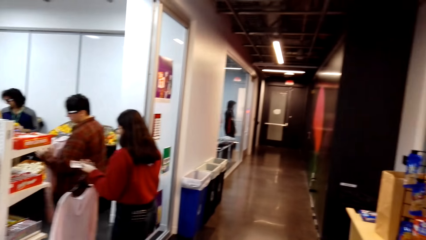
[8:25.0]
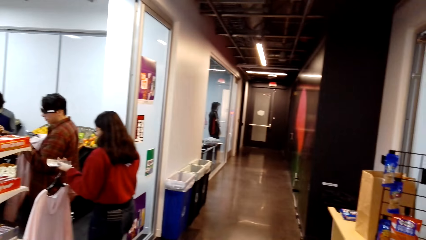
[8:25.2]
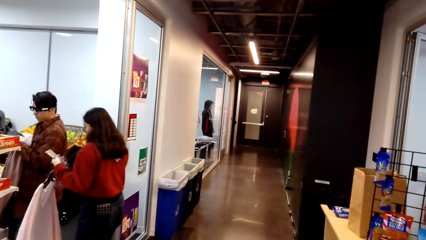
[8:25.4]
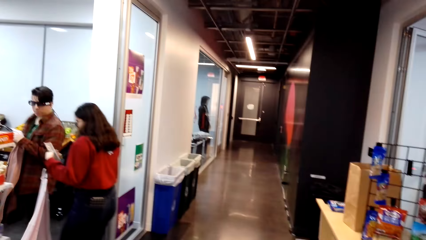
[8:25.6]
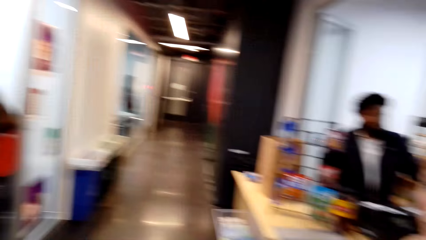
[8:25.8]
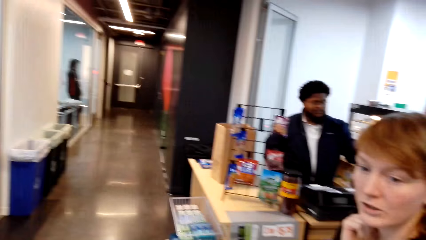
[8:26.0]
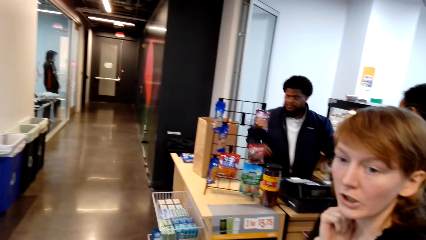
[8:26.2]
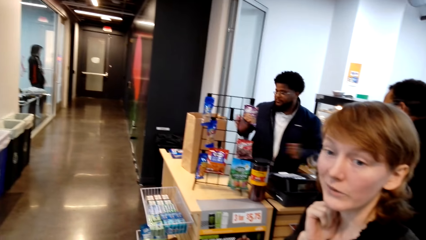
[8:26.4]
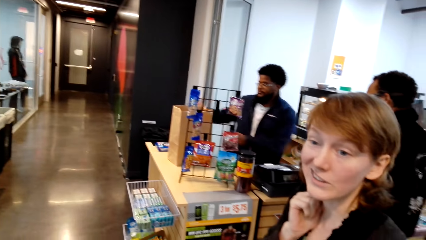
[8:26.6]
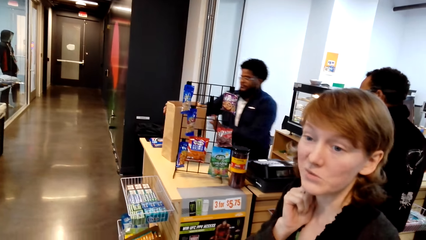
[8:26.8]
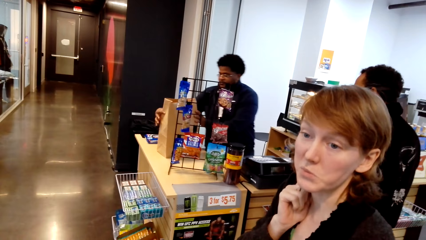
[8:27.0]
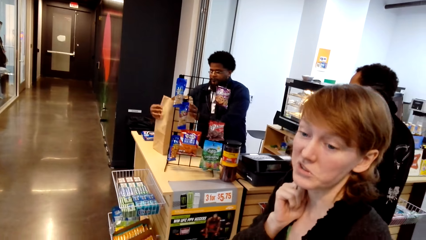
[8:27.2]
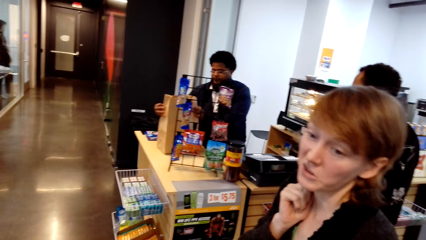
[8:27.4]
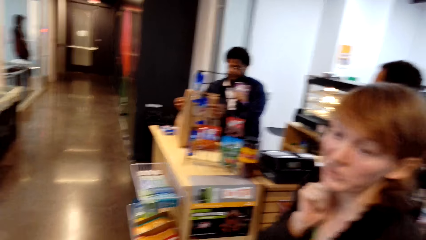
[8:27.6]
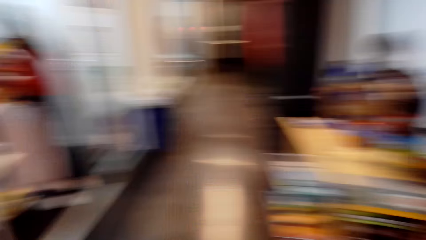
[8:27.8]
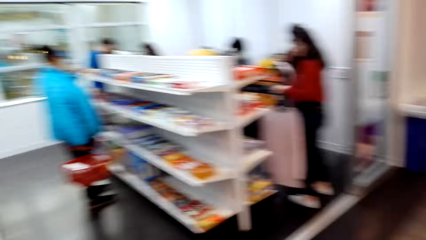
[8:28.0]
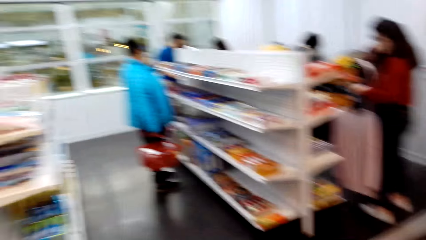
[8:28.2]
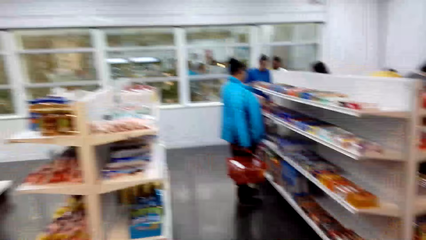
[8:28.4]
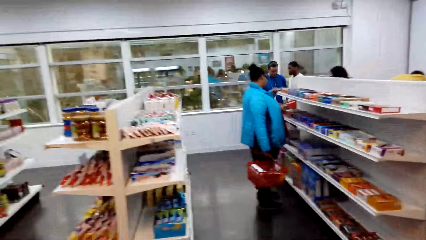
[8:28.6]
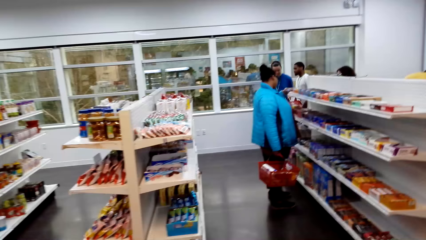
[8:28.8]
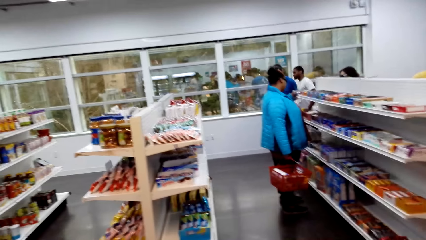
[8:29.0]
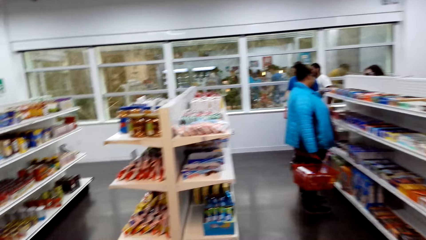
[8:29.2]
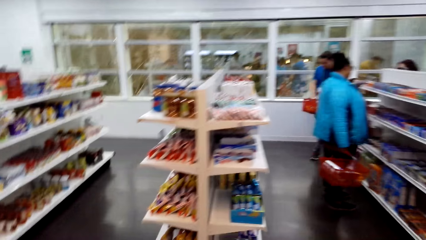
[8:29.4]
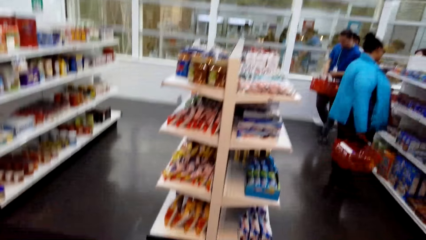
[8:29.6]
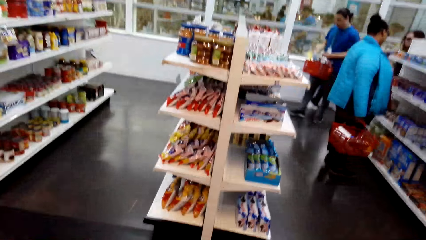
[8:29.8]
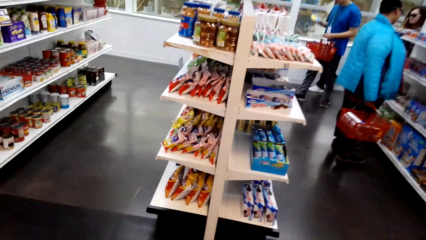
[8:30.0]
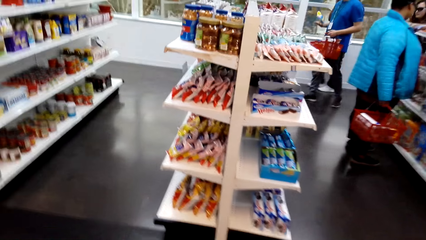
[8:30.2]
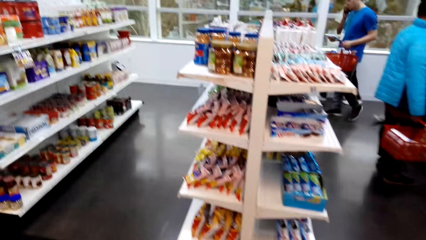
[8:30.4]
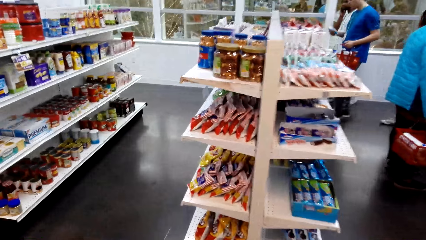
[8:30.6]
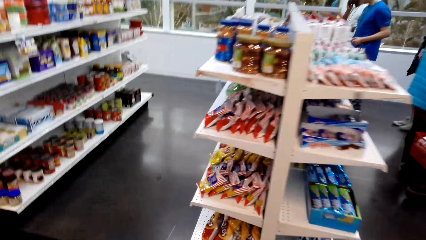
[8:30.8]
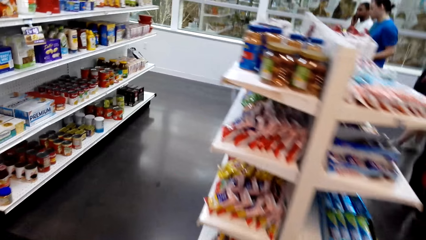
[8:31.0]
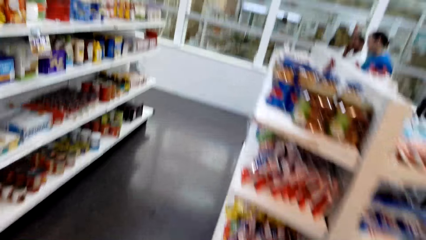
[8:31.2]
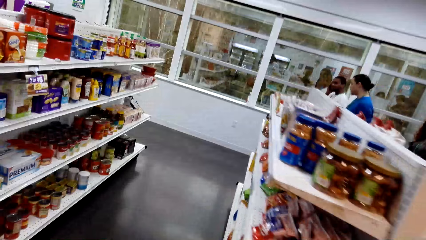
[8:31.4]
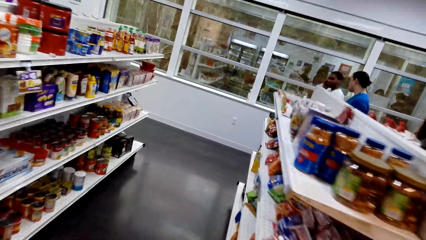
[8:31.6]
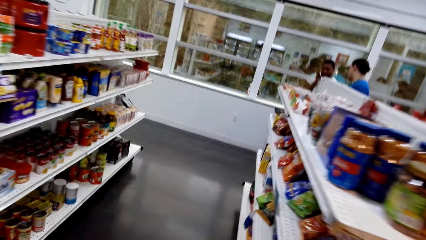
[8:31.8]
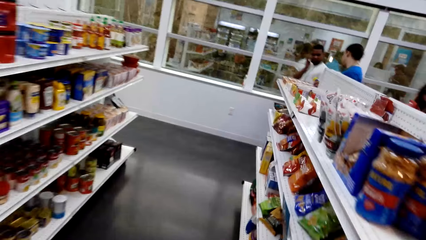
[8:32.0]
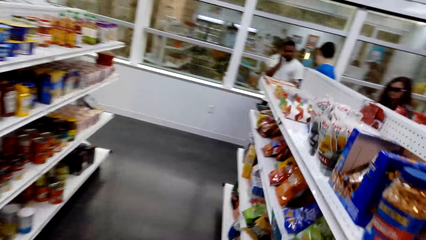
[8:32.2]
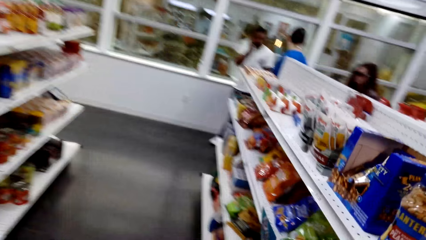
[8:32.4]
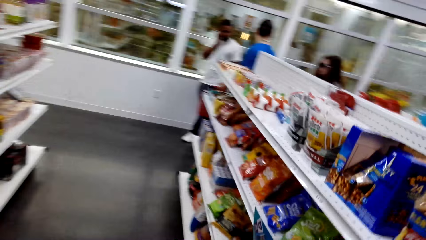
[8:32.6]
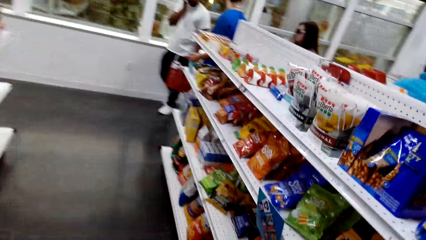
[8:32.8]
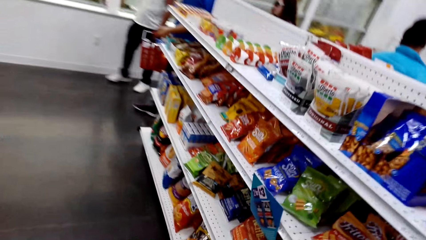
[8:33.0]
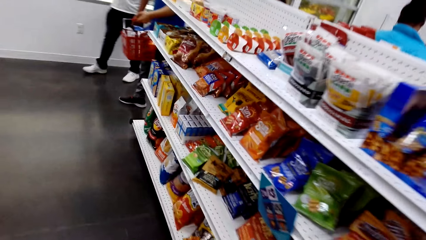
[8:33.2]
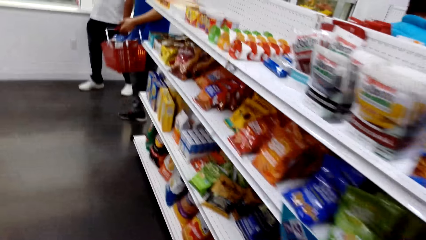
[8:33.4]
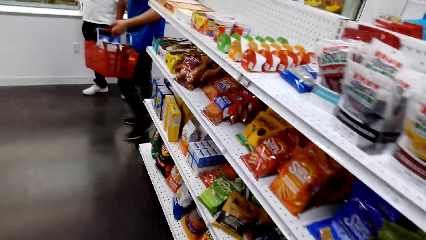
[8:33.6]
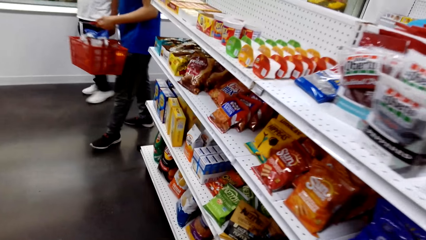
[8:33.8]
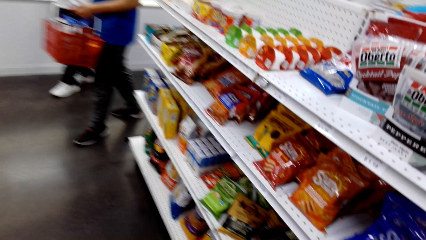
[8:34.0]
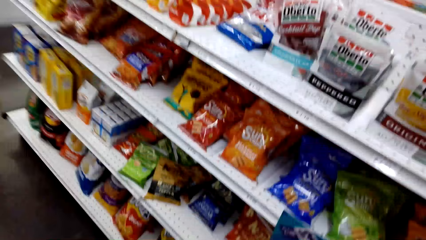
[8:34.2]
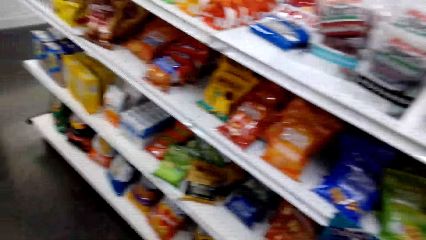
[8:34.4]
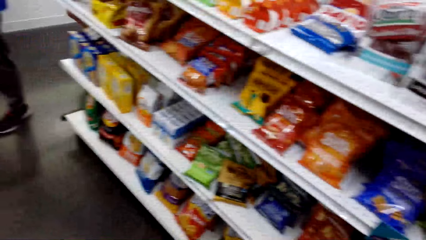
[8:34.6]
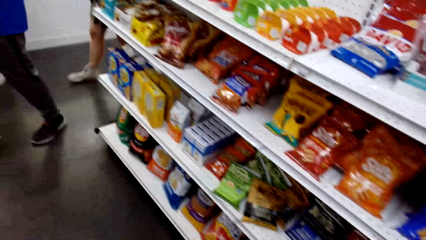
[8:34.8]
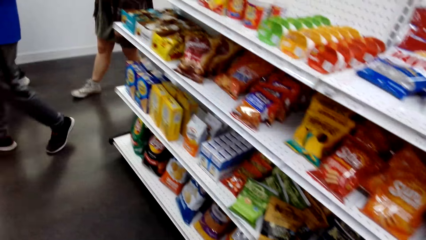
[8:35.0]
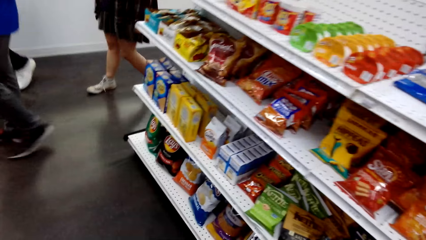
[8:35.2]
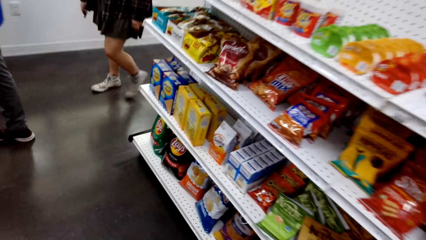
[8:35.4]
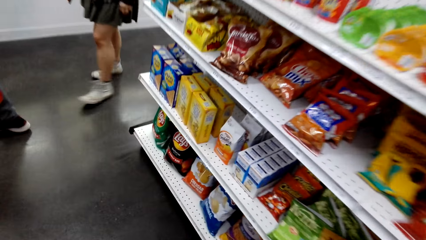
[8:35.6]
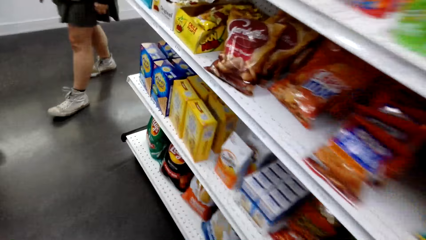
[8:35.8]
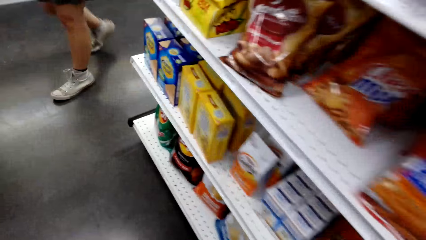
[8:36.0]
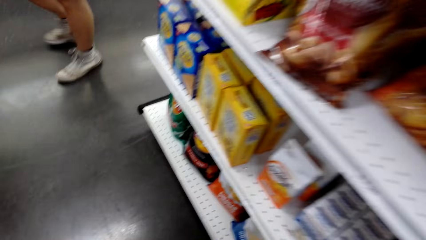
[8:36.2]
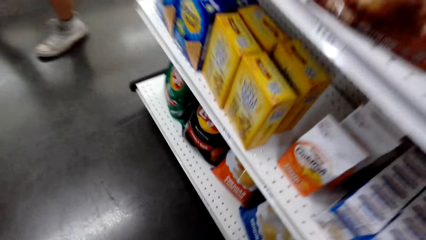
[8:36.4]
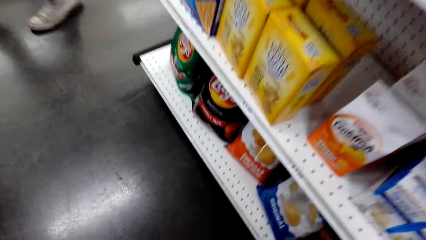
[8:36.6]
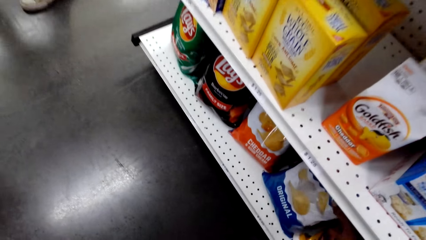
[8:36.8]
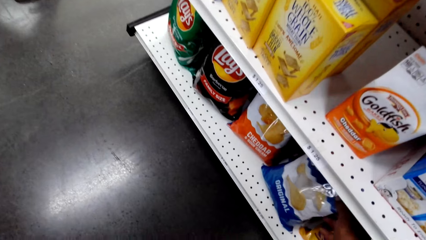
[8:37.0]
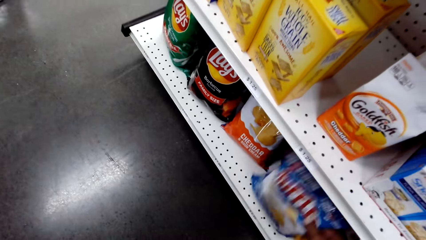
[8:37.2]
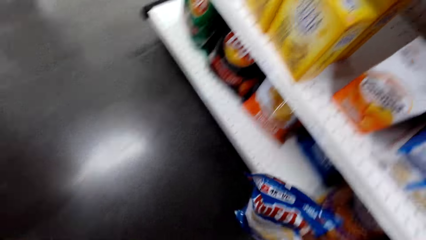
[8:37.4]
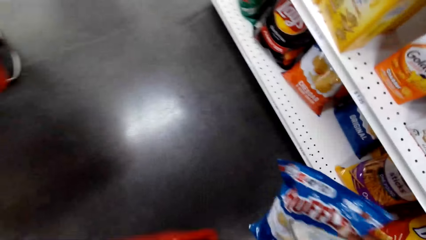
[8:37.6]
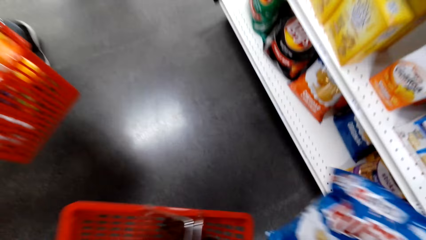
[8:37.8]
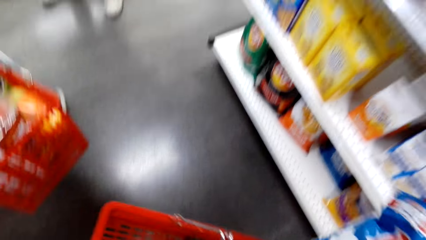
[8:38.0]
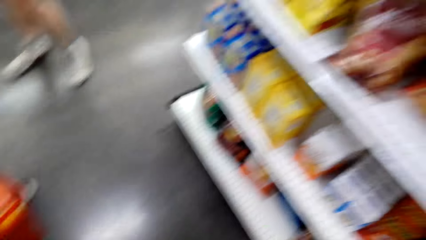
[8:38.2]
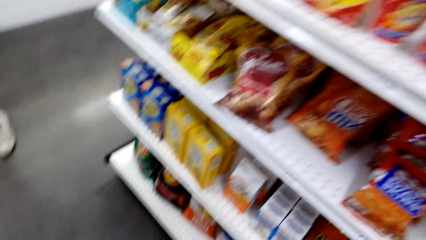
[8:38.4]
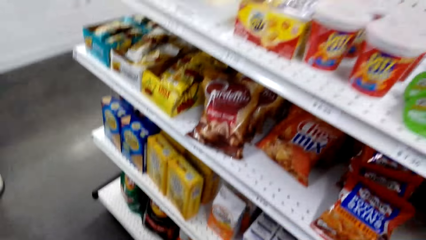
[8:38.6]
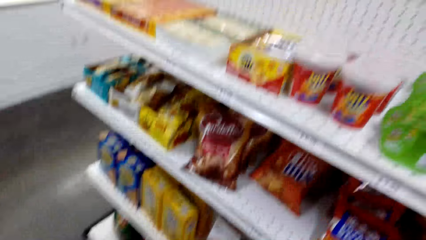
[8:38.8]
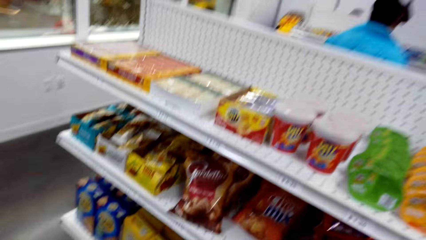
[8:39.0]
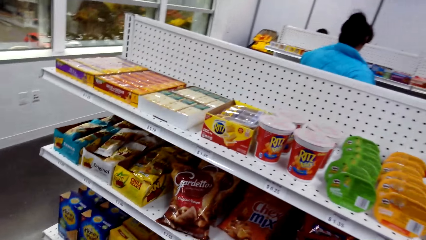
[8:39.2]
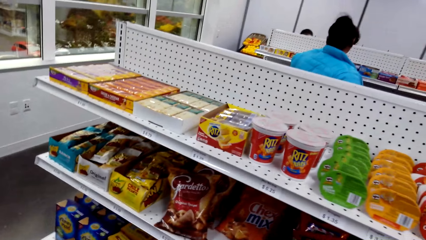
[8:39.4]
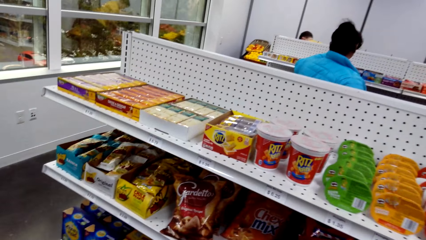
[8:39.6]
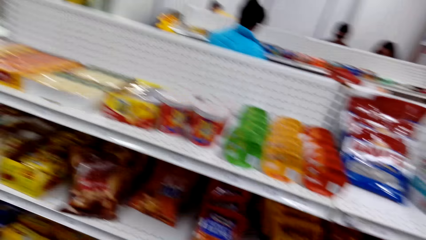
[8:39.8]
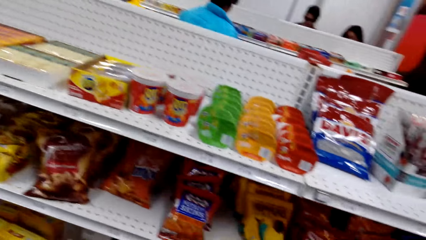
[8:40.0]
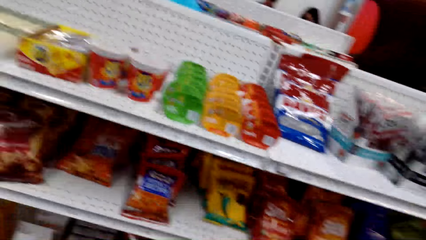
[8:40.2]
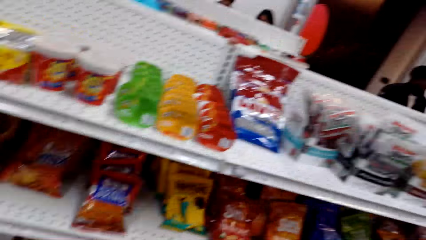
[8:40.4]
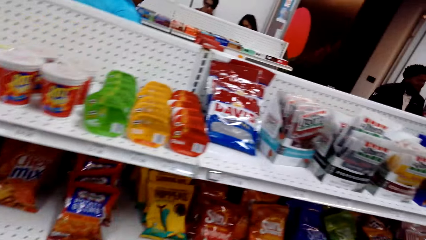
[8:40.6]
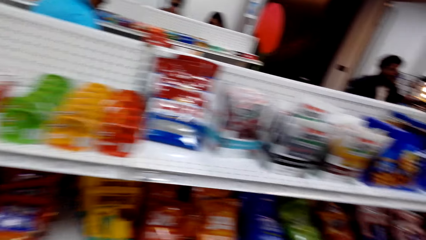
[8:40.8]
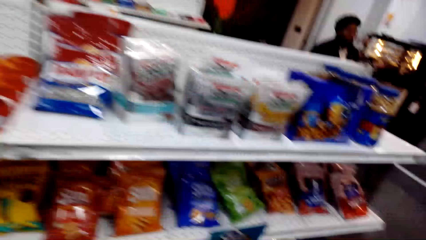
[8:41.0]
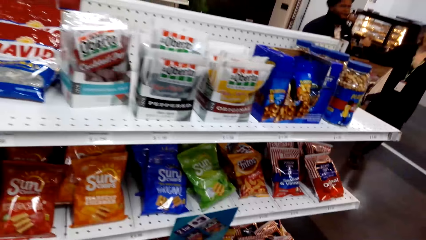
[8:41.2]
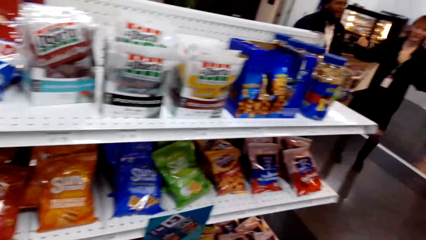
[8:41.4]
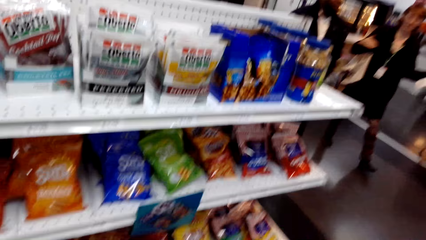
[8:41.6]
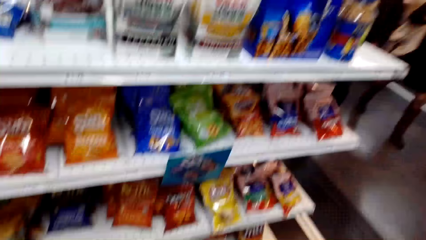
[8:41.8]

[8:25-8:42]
A lady talks with the camera wearer. The camera wearer looks around, walks around, and looks around. They walk around. They pick up something and look around.
